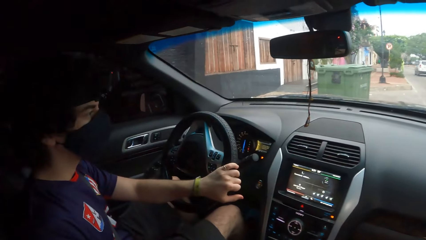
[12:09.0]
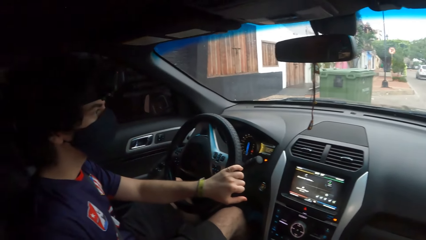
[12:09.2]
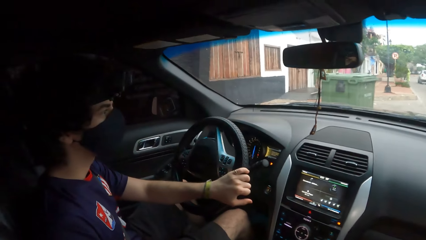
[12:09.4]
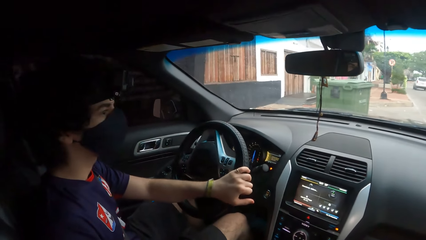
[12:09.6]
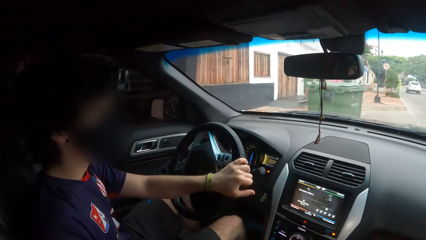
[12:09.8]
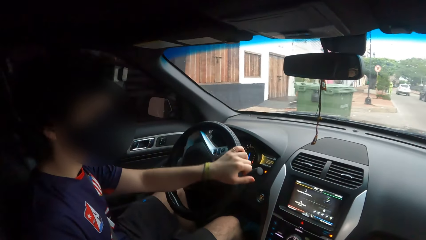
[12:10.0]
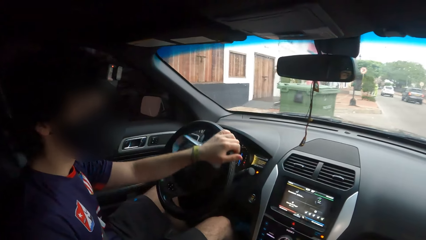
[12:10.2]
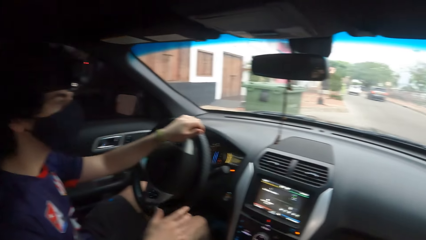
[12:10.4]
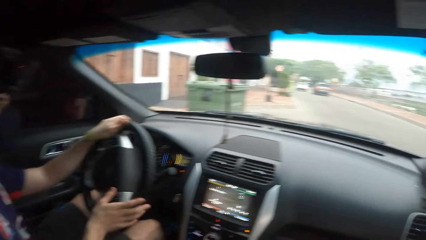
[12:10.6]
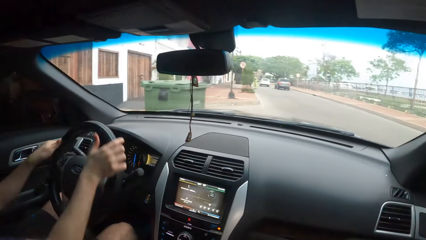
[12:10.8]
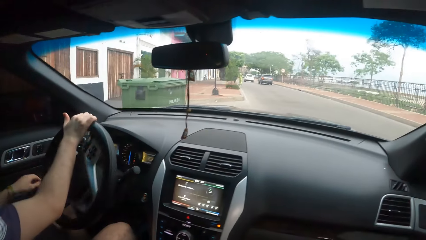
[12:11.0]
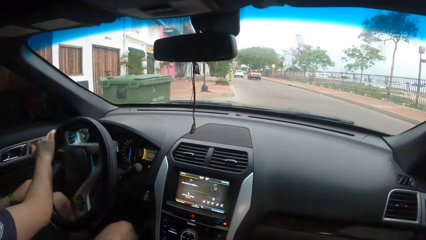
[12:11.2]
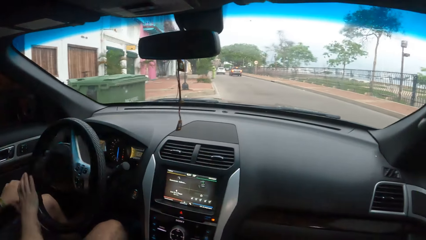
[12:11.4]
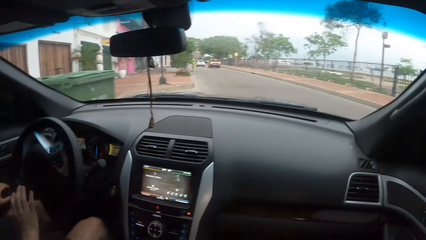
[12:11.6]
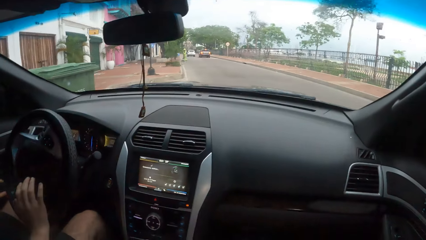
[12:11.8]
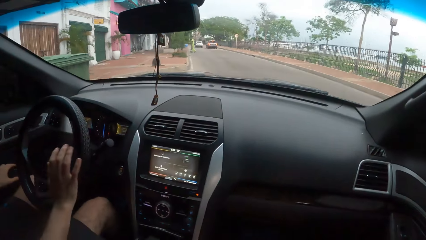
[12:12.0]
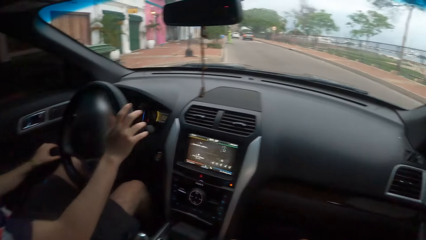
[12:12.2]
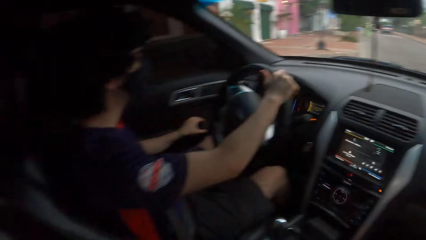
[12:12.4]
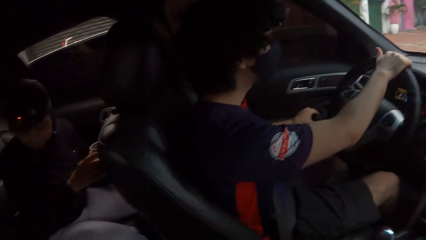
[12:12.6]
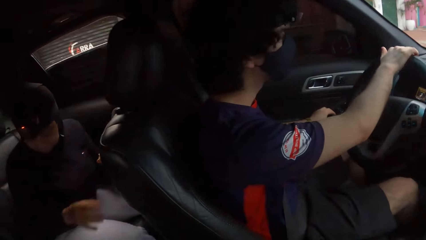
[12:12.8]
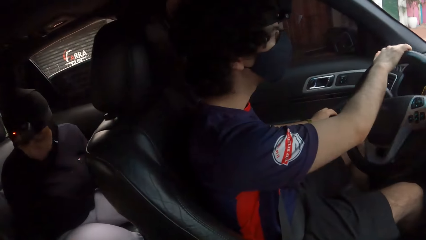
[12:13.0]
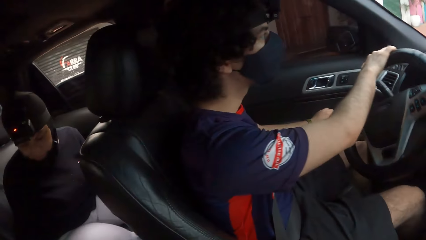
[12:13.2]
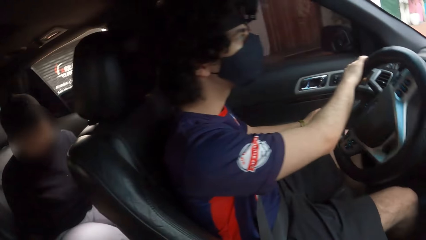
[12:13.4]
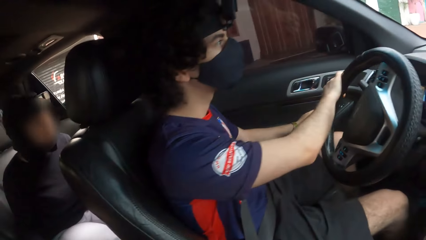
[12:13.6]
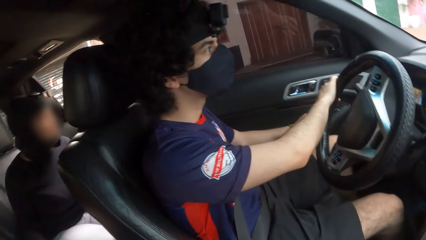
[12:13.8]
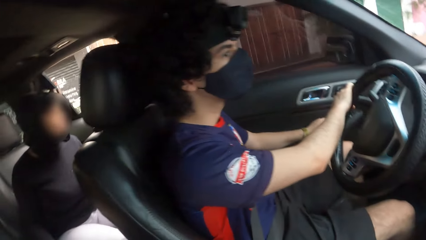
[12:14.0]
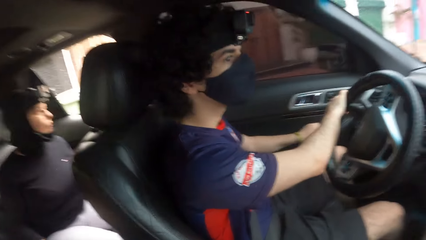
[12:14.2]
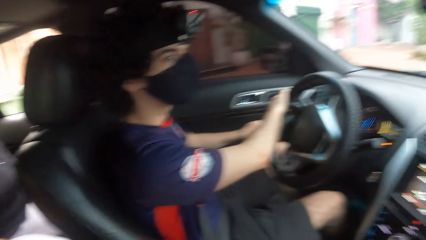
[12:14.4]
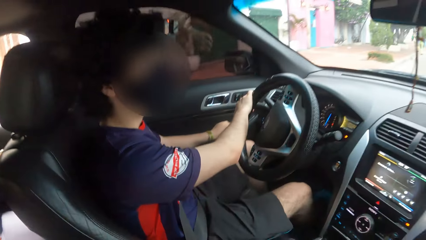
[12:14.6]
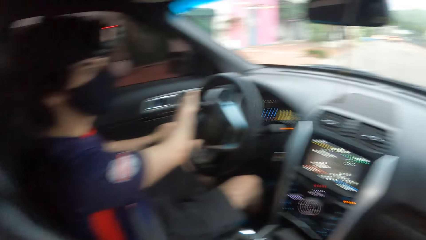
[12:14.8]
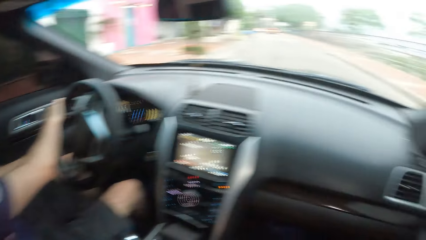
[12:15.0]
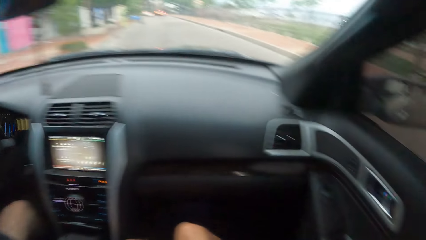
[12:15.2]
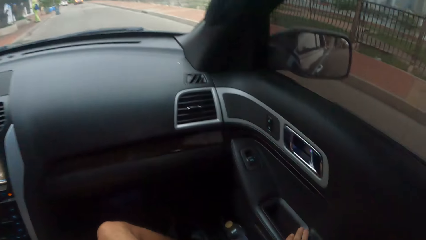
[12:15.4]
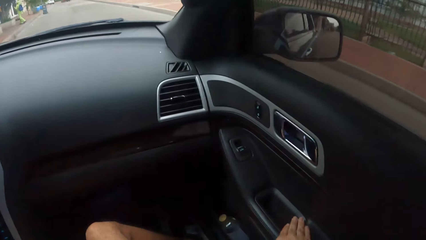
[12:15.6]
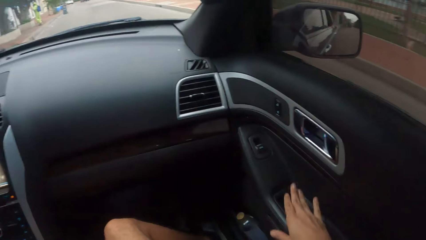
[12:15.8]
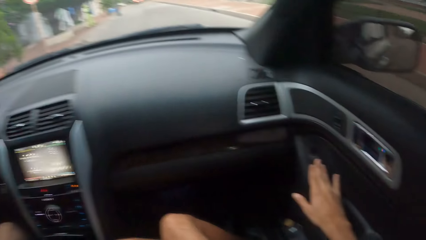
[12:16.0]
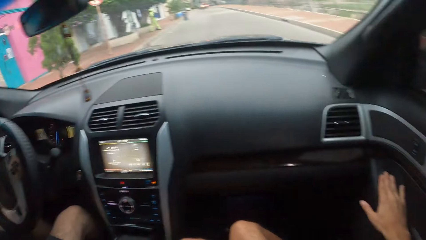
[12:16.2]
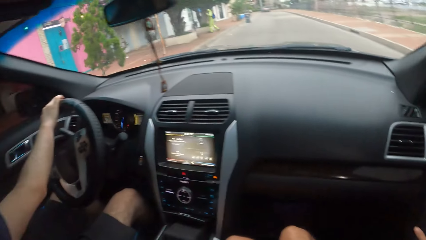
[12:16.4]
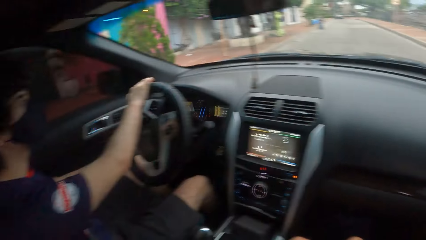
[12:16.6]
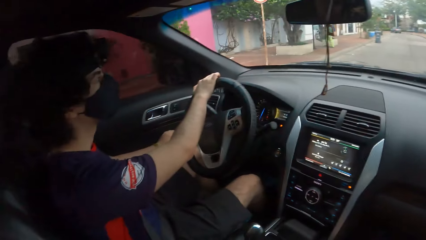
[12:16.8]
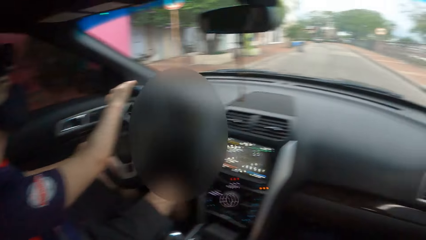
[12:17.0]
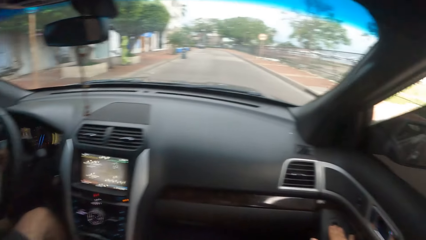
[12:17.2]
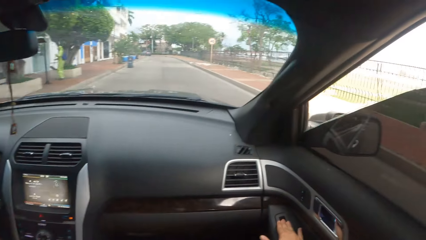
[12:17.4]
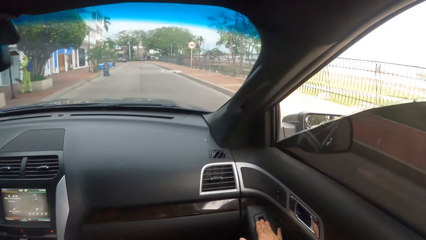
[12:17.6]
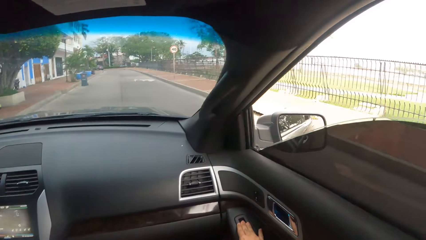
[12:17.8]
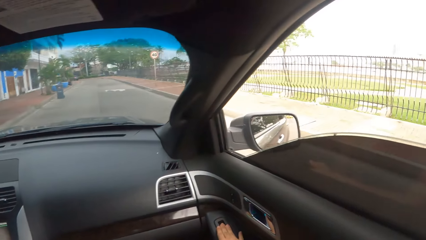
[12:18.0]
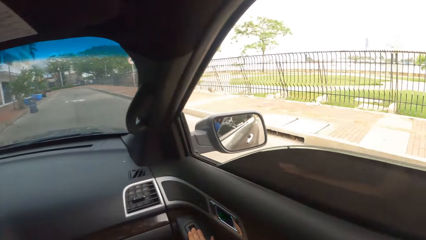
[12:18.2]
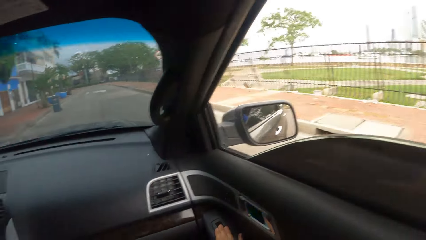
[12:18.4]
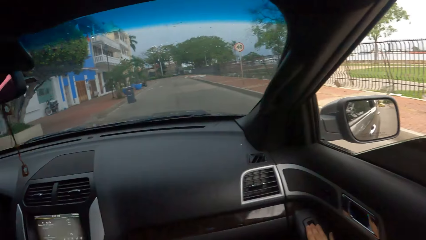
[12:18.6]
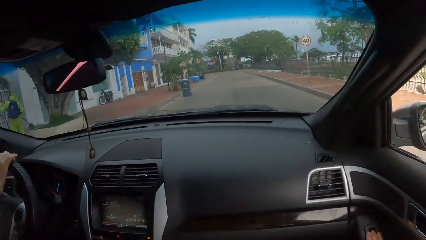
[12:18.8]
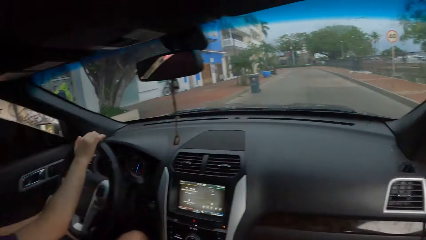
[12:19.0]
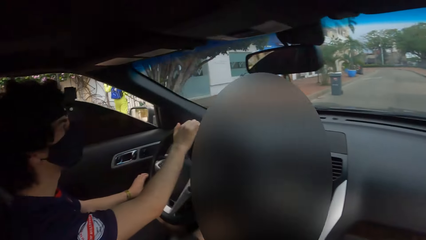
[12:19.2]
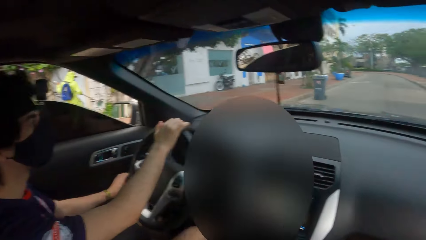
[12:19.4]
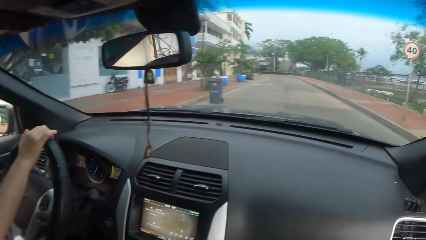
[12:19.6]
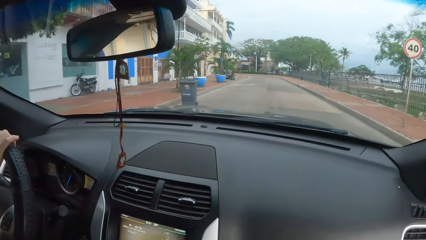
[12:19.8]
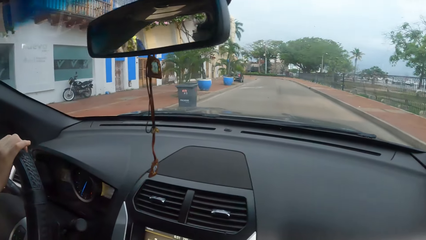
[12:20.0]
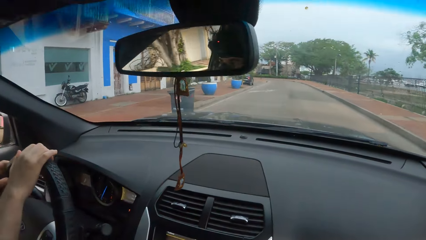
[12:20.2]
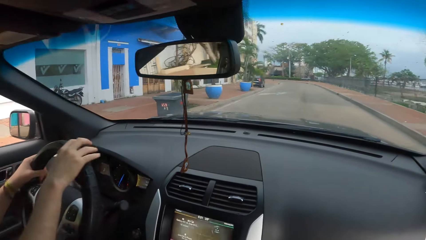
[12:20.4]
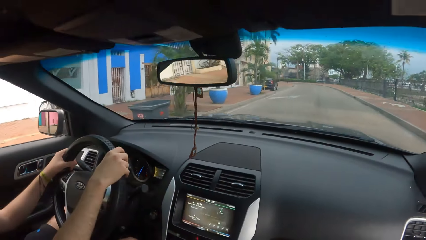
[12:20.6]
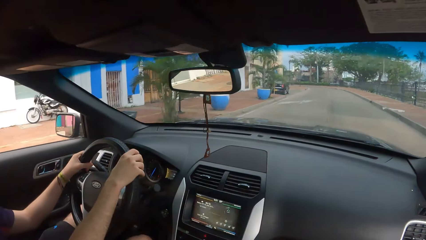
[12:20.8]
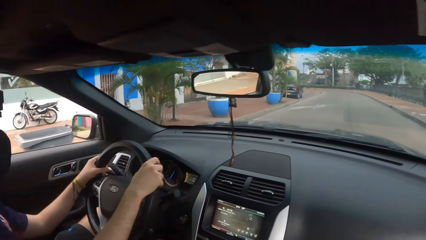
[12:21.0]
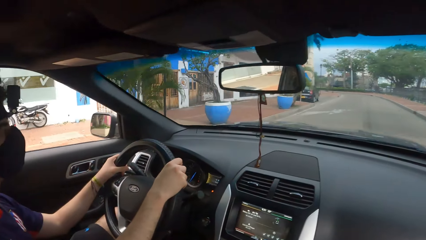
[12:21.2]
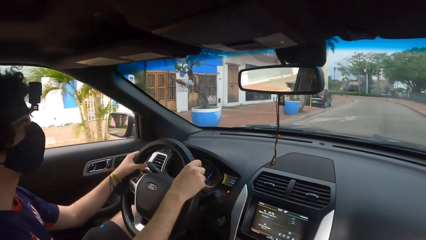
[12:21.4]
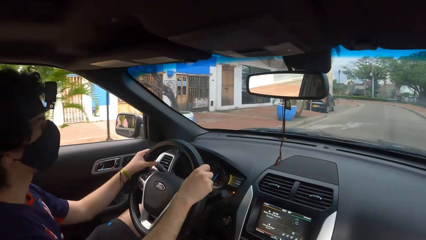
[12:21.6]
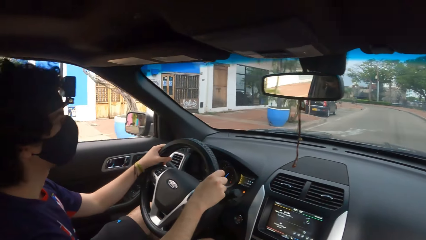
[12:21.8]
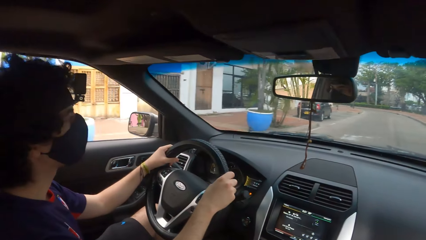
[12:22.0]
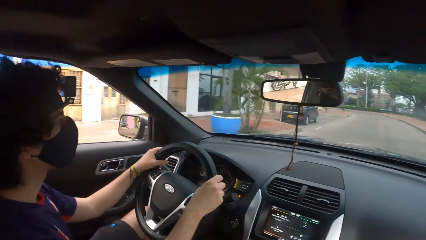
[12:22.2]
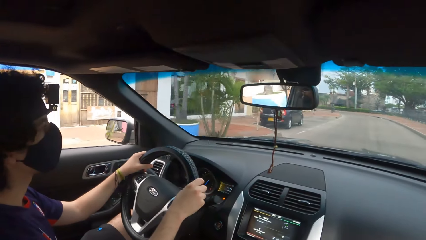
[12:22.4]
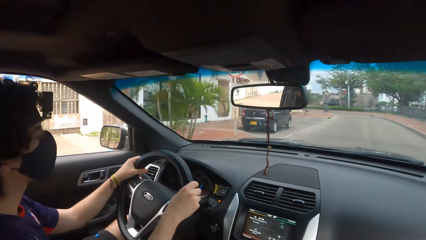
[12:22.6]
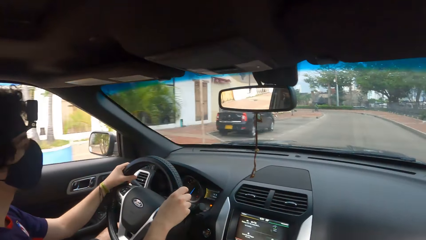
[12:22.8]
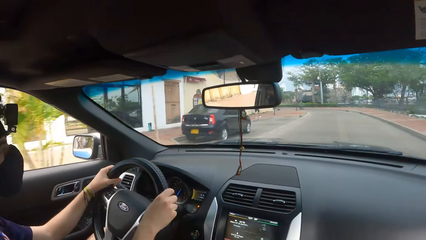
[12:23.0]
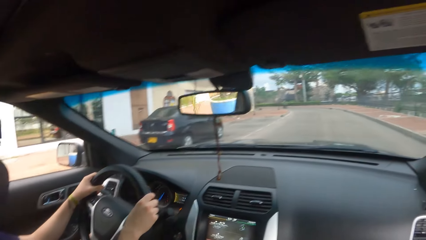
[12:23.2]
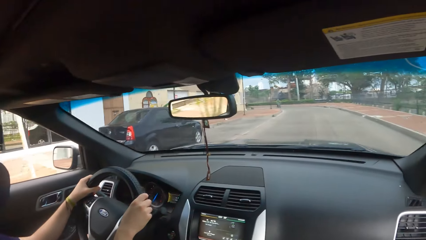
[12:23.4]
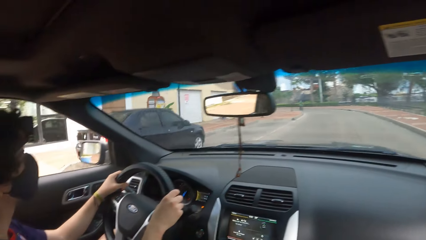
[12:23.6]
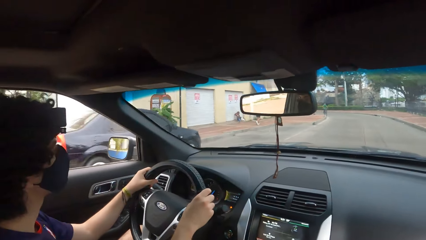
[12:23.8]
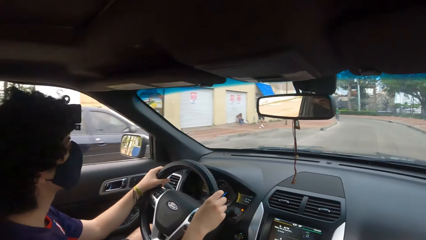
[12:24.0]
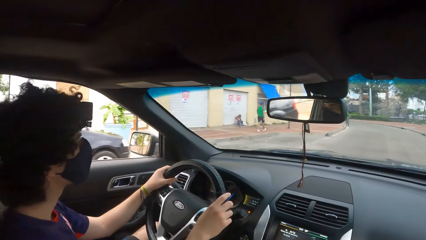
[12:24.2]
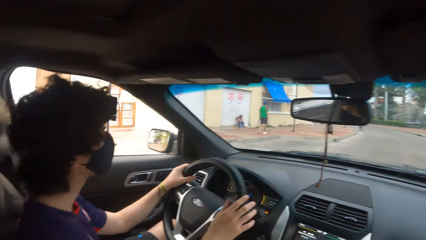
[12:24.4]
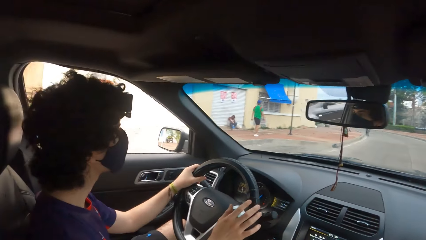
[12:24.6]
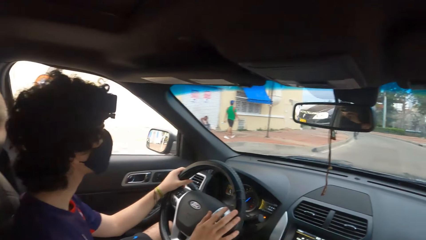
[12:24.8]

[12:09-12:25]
A man drives a car. The camera wearer looks around. A woman lowers down the side window. The man drives the vehicle on the road. The woman lowers down the side window. The man drives the vehicle on the road.
